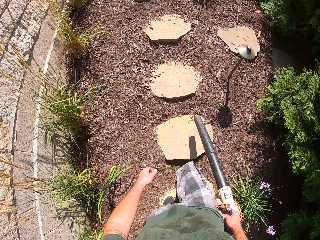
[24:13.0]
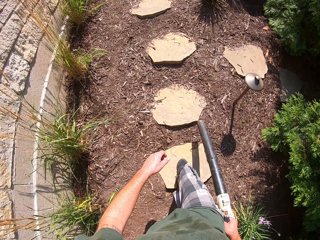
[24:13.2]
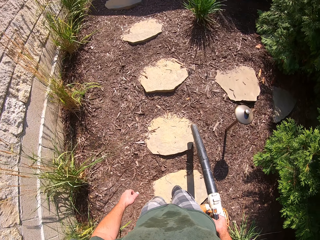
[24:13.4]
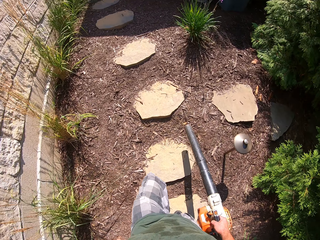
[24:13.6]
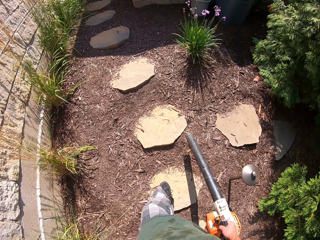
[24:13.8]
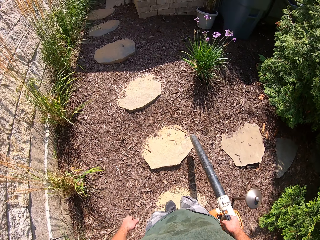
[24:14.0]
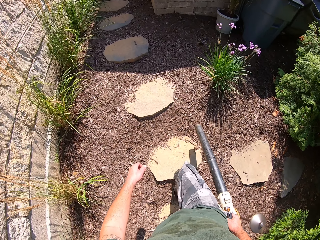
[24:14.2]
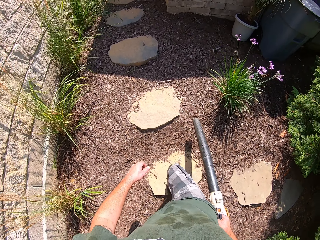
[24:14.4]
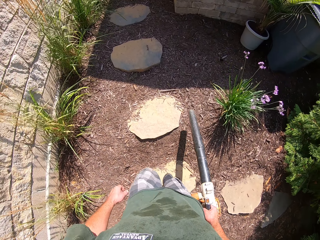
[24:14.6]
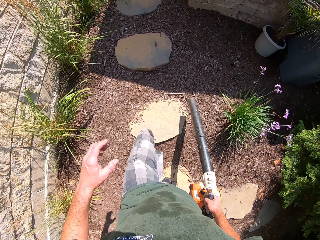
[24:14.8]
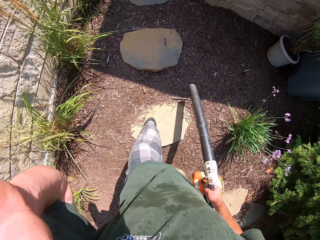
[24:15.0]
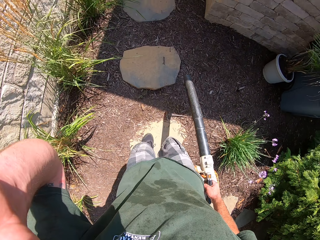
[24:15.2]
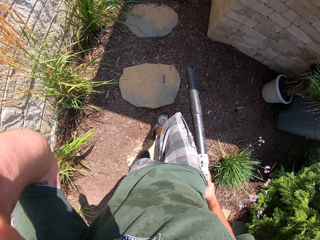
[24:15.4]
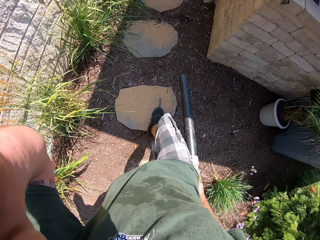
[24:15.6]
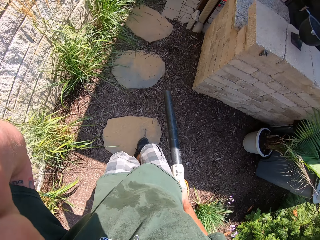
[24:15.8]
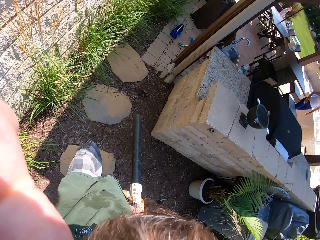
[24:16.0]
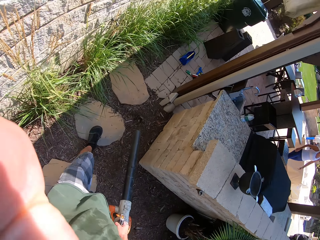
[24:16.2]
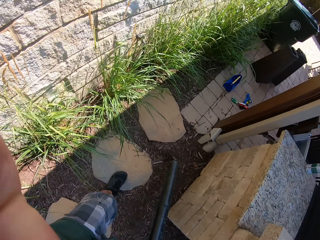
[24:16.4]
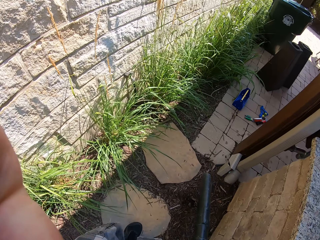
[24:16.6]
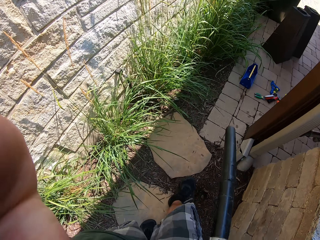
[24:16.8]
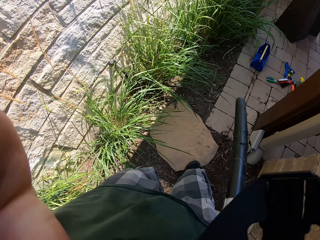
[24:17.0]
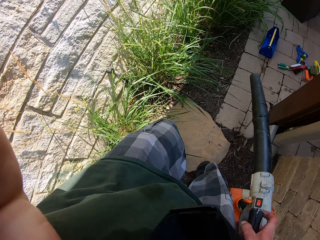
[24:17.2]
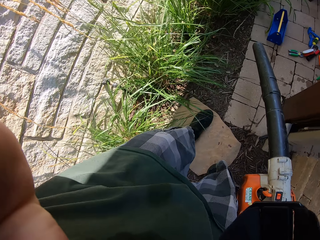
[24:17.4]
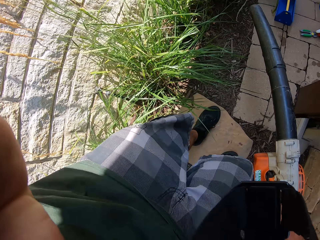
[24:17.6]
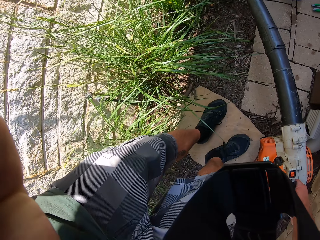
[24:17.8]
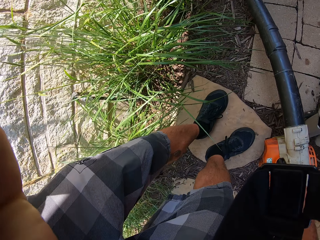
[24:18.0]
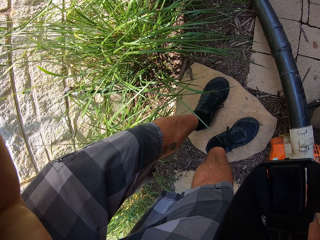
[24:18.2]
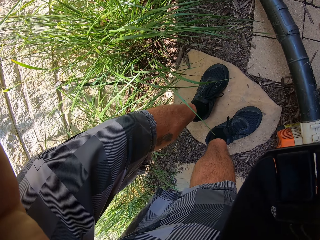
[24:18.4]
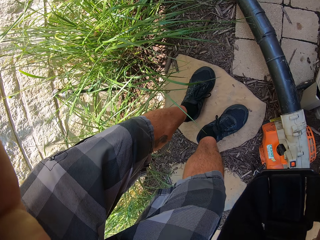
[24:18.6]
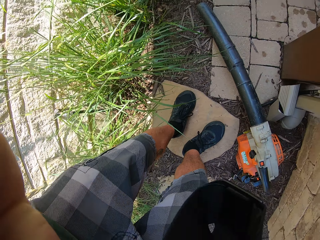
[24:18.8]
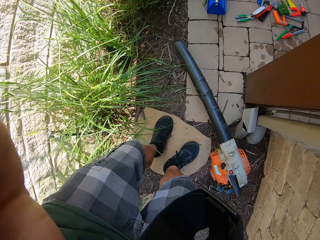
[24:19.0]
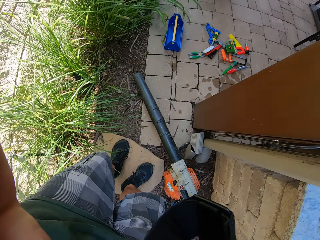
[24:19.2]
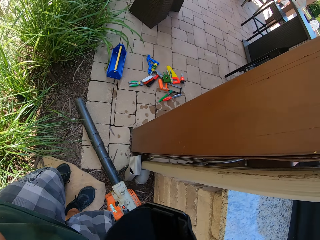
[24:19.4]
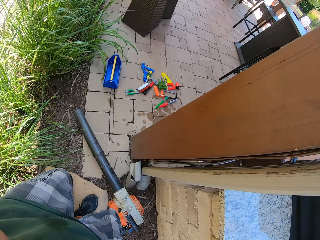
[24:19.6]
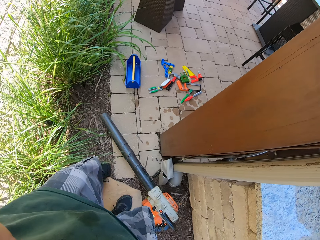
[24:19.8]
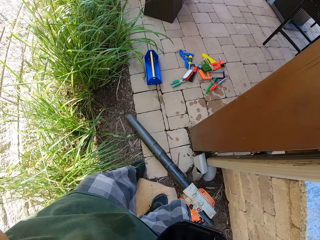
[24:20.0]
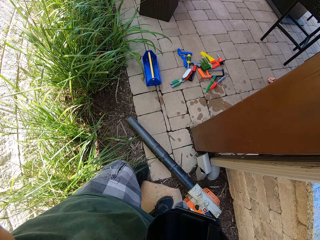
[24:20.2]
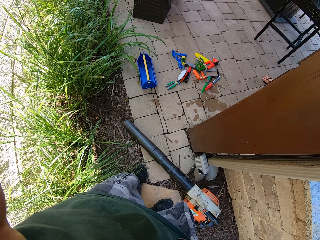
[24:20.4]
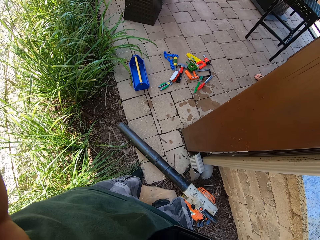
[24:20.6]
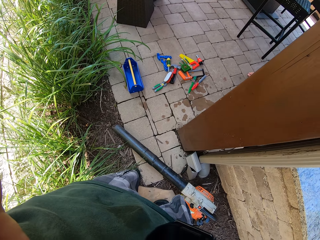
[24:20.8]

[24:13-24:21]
The camera wearer touches the camera with his left hand. He touches the face. He drops the lawn blower on the ground. He aligns the camera.
